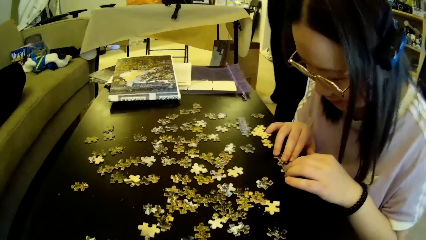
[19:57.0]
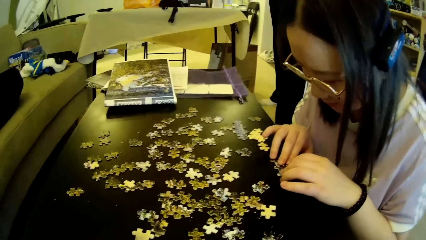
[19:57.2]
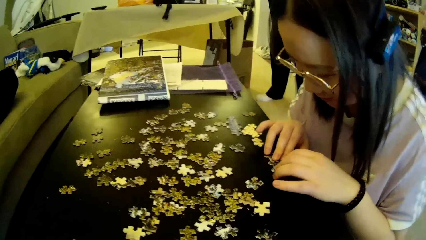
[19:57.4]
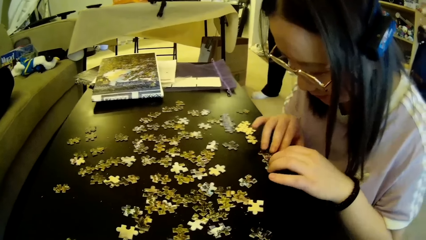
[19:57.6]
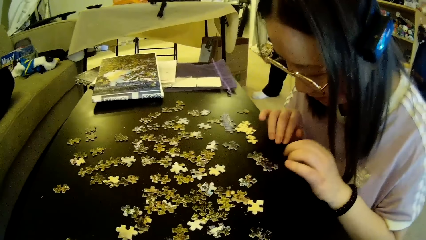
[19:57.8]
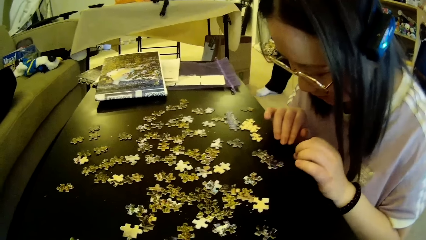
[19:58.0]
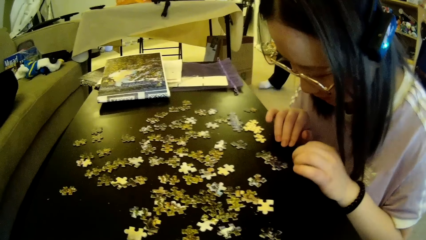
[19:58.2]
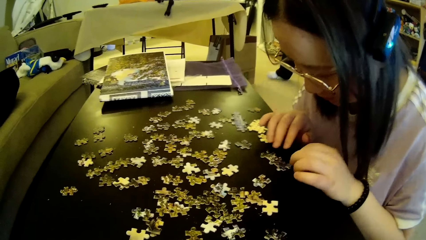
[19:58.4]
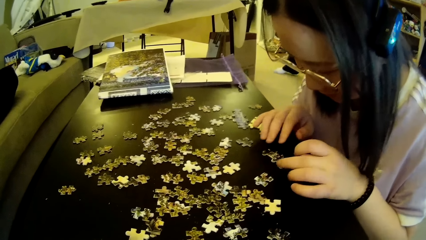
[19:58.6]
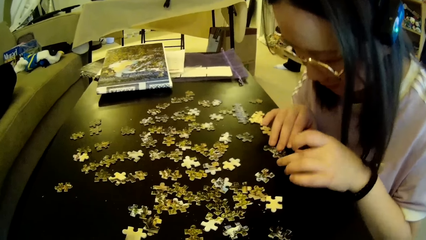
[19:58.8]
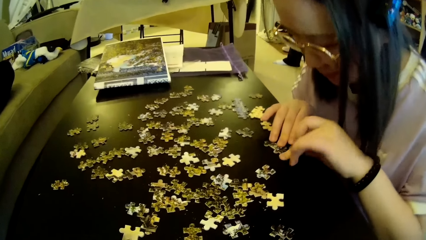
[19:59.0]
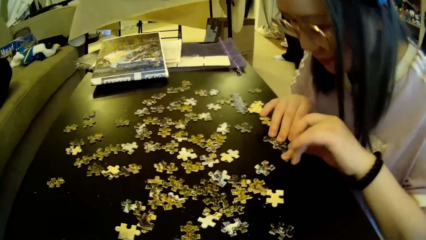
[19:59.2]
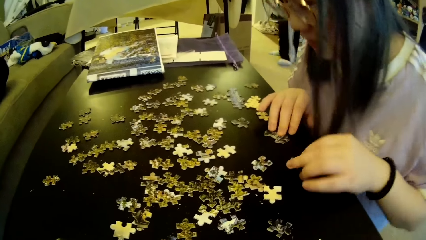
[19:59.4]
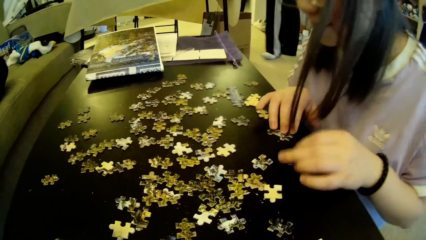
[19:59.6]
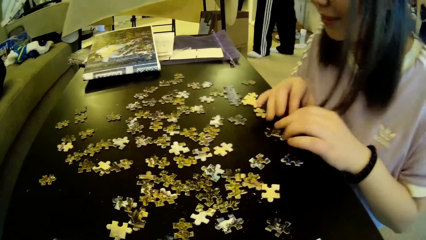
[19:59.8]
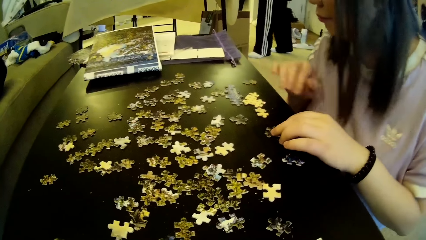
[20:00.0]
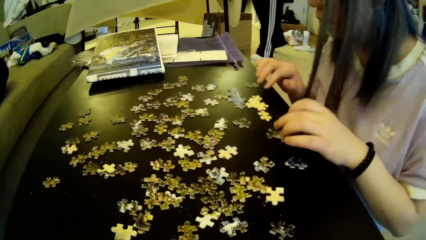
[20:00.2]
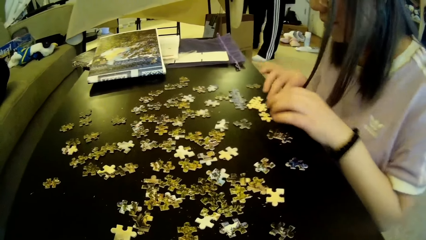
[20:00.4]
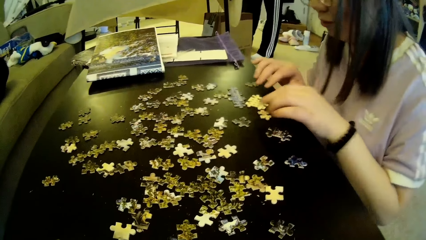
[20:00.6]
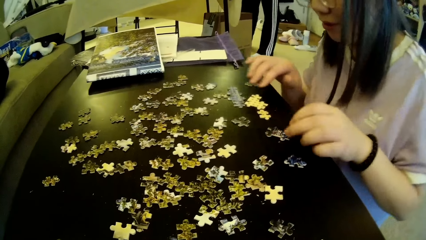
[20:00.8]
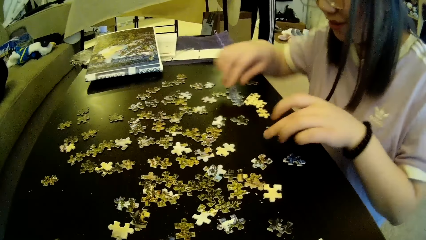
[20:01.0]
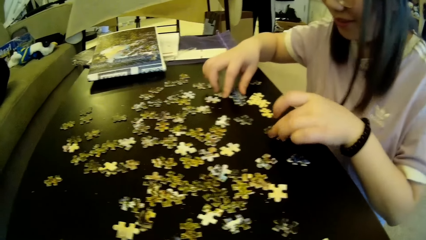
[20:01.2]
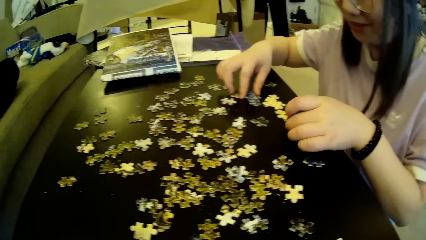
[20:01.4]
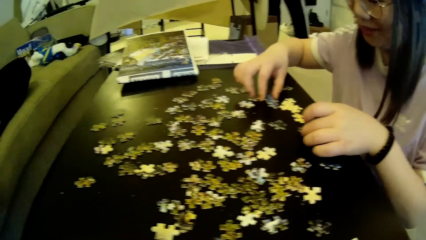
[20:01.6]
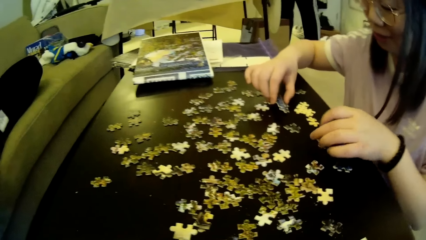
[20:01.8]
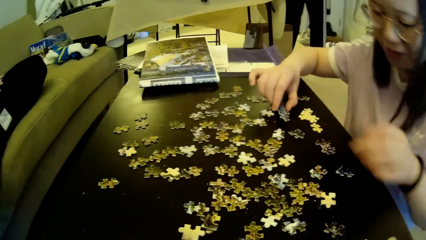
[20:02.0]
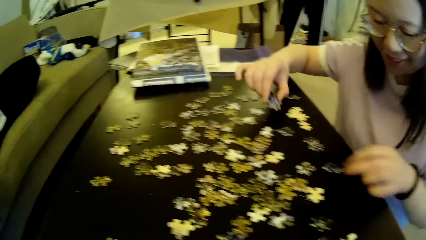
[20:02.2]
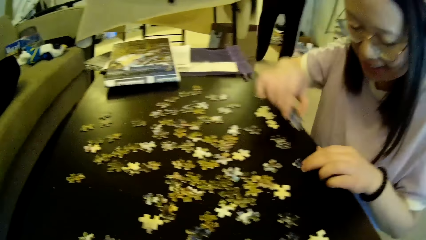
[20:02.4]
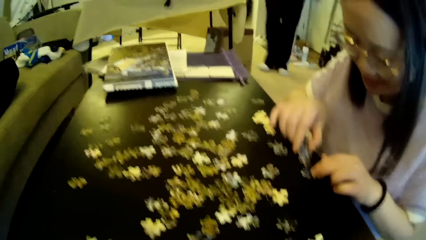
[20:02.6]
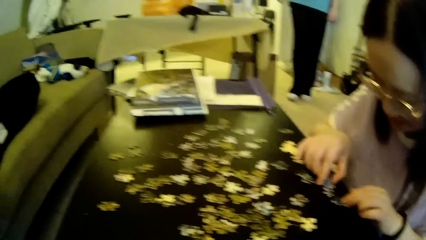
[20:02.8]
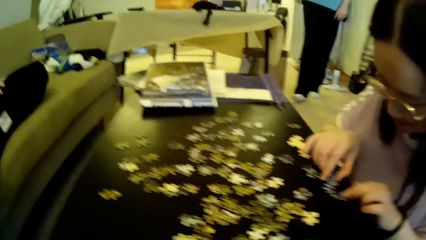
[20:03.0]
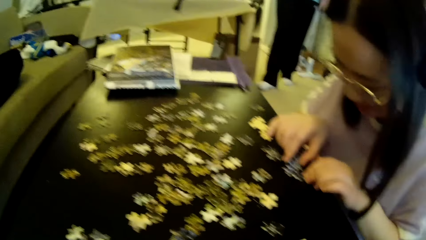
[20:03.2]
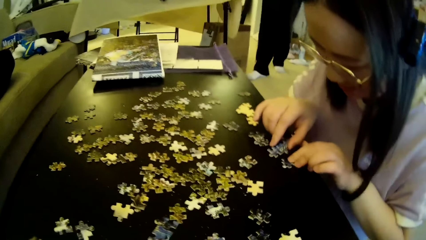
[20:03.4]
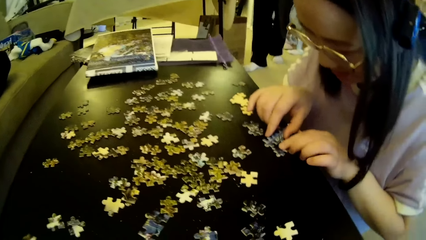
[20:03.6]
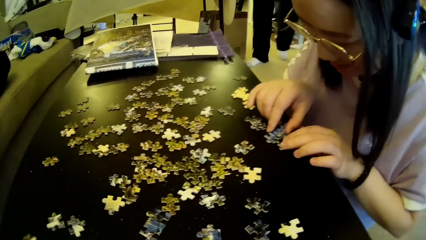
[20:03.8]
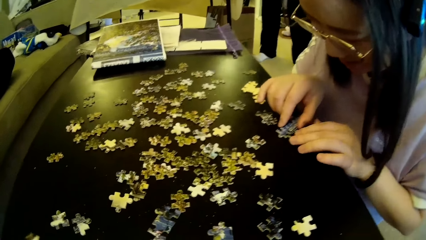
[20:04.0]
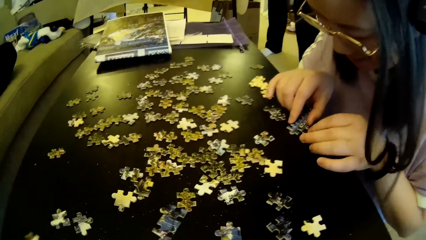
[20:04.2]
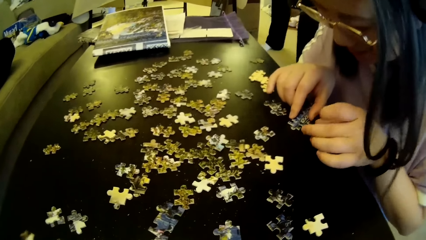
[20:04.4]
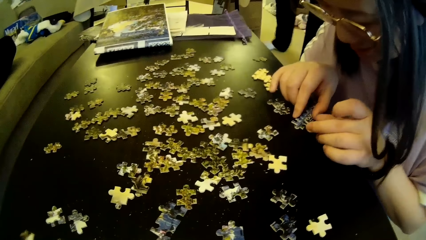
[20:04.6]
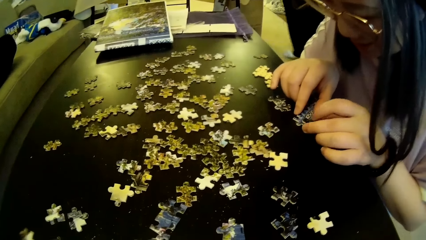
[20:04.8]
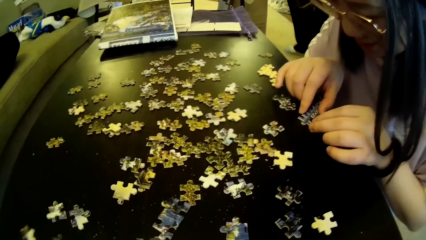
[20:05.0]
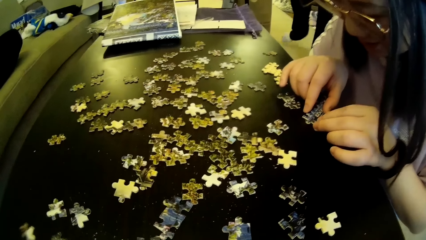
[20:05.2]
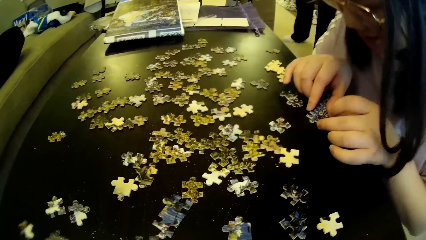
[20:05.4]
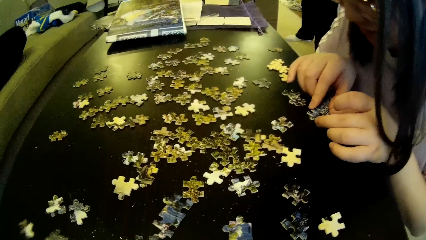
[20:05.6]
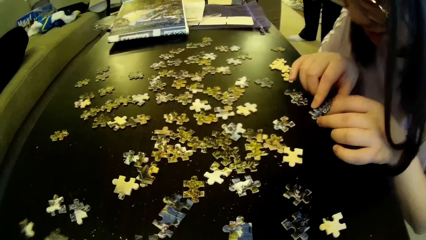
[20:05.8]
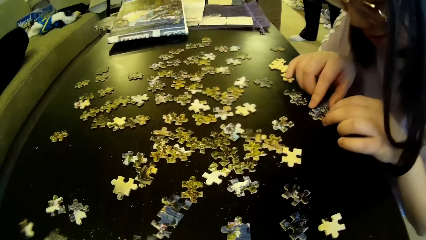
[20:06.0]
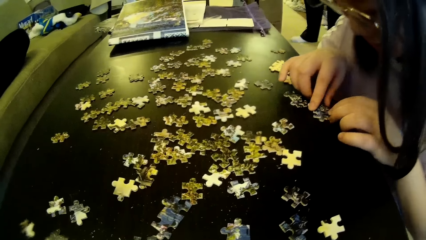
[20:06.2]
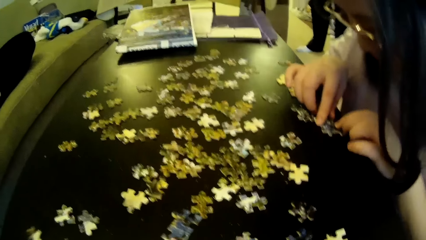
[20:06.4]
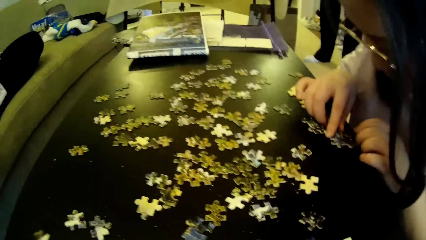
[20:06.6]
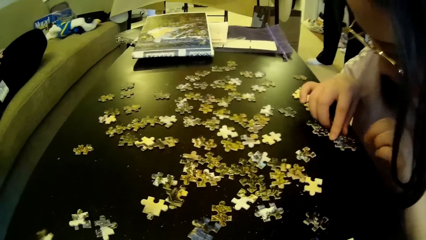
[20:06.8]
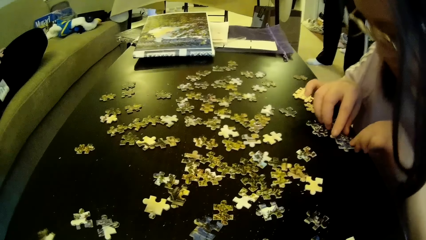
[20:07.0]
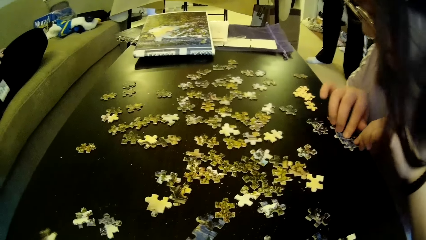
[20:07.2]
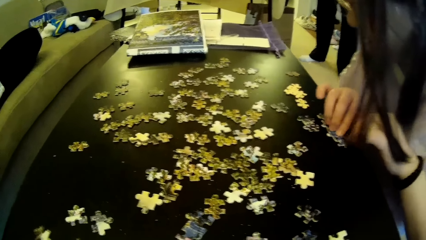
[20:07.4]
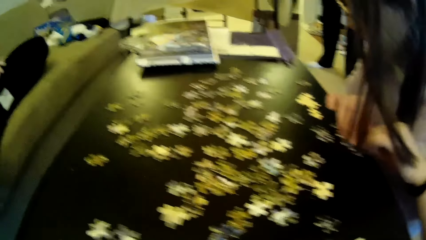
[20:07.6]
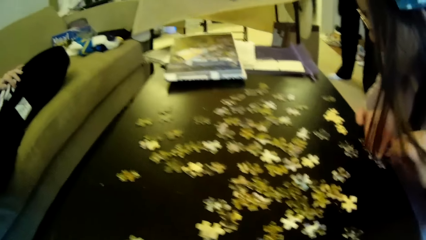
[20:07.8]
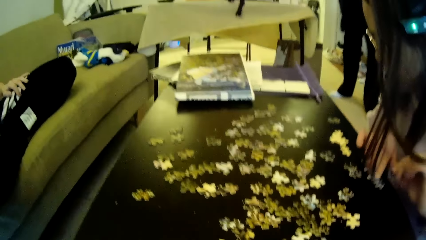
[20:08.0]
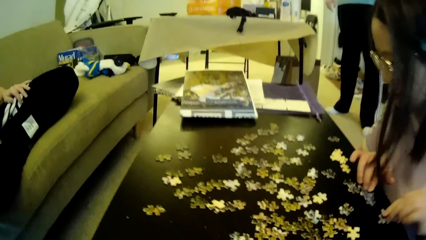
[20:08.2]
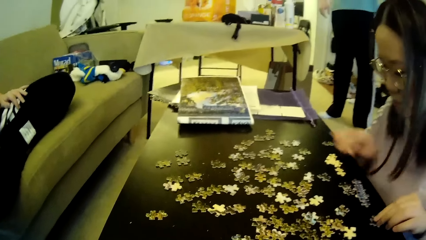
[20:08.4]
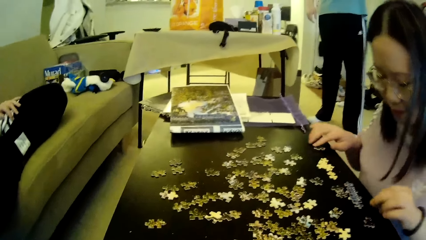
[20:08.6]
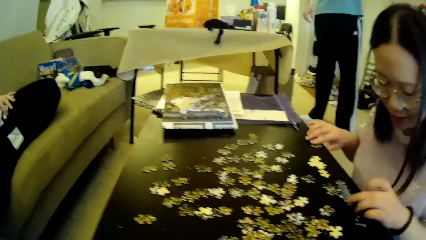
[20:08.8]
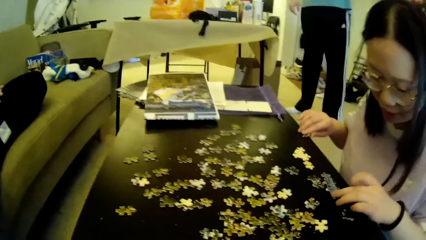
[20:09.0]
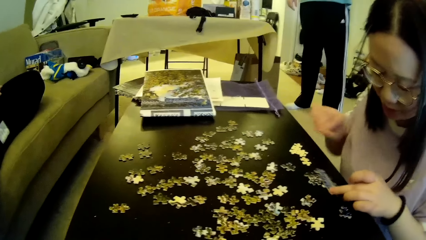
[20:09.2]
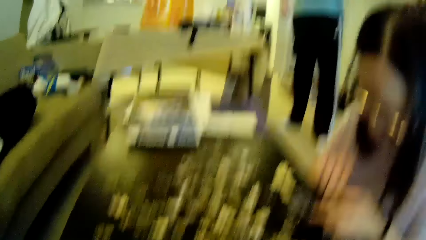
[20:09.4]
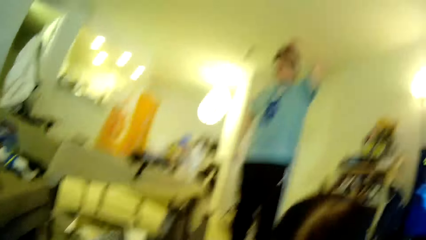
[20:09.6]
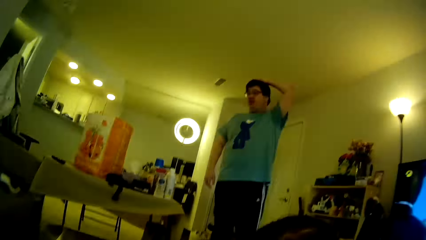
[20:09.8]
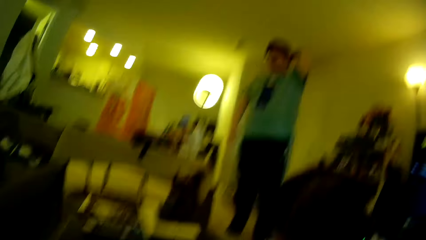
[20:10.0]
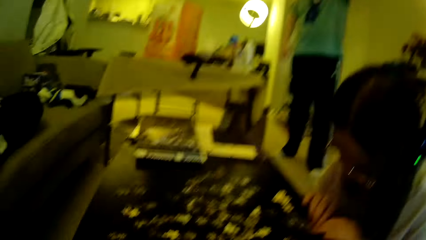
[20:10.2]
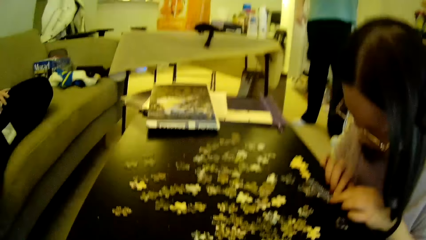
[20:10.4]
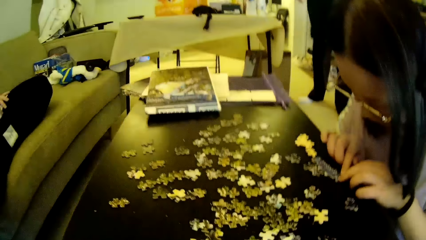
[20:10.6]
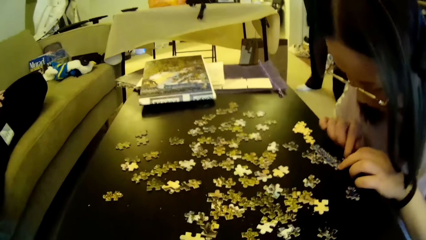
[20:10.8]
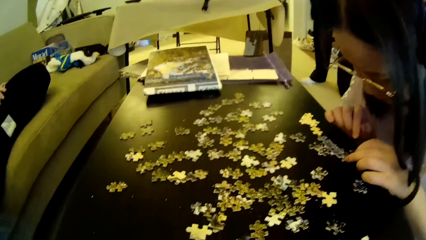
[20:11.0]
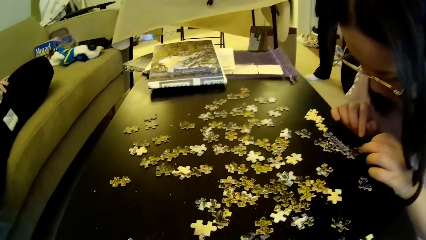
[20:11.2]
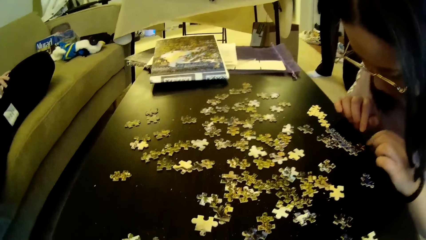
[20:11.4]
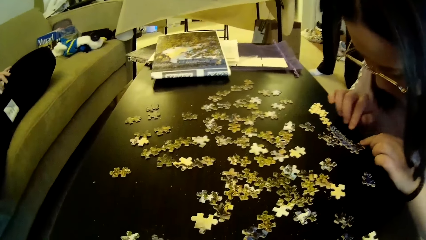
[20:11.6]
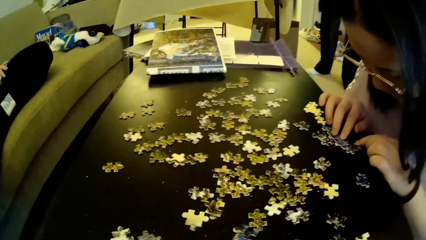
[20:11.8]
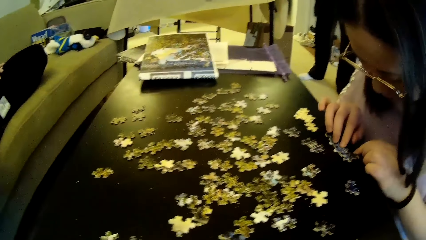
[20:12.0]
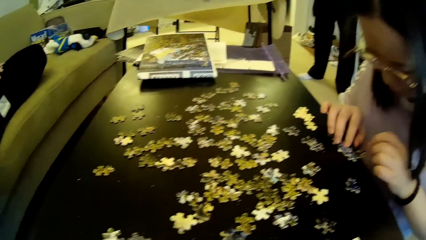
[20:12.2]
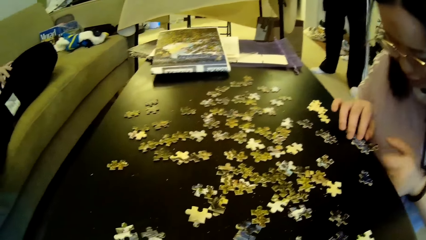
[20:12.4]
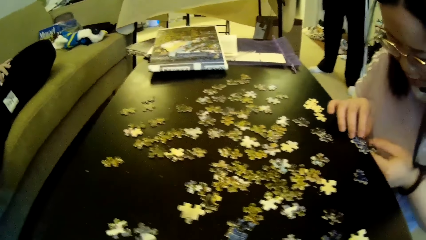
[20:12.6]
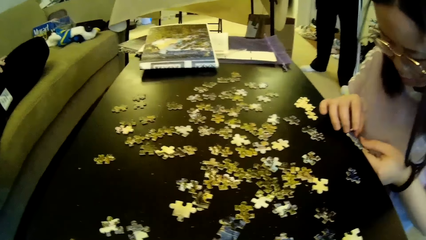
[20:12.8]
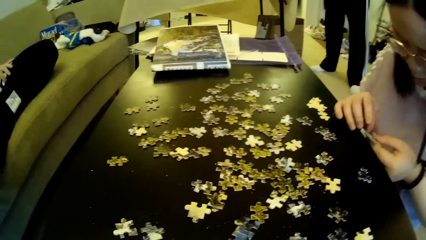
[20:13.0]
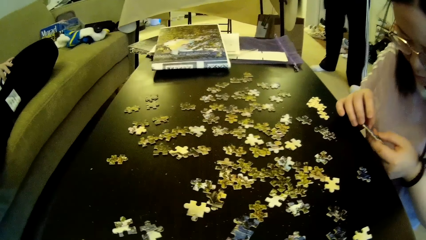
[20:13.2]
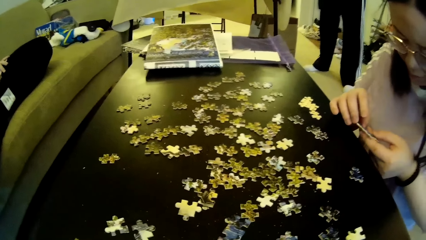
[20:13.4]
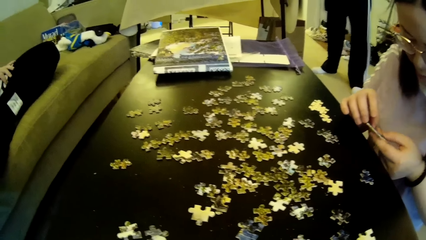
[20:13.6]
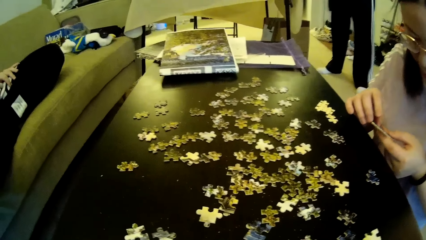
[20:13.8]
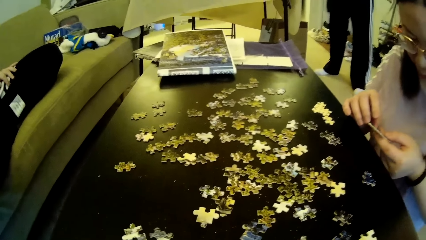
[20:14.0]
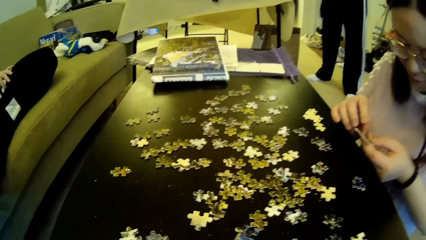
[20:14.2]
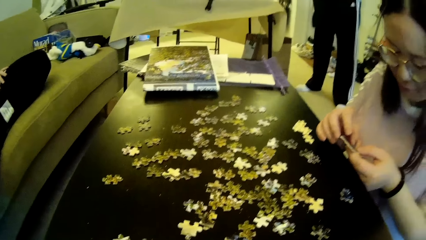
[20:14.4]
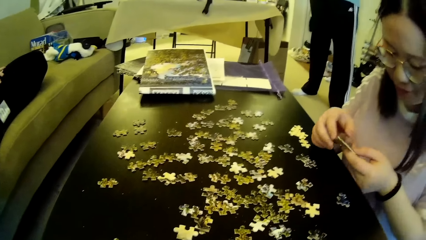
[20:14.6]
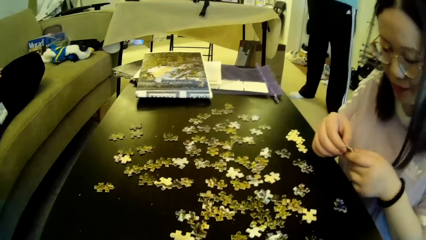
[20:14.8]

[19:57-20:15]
A man moves the legs. A lady moves the model pieces, looks at the model pieces, picks up the model piece, and puts the model piece on the table. The man touches the hair. The lady looks at the model pieces, picks up the model pieces, adjusts a puzzle pattern, and looks at the model piece.
